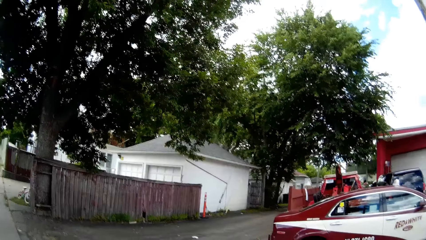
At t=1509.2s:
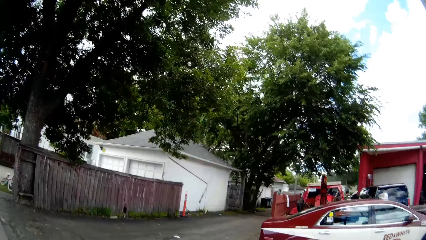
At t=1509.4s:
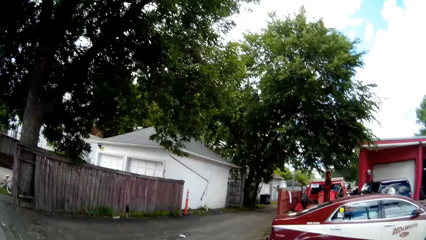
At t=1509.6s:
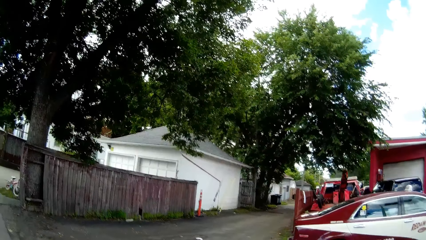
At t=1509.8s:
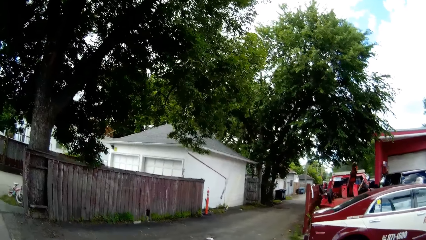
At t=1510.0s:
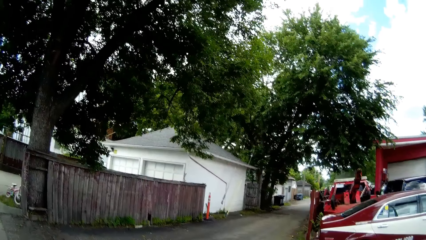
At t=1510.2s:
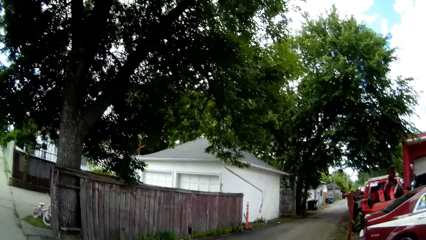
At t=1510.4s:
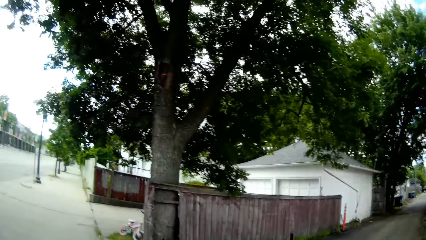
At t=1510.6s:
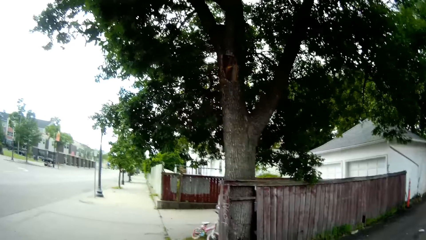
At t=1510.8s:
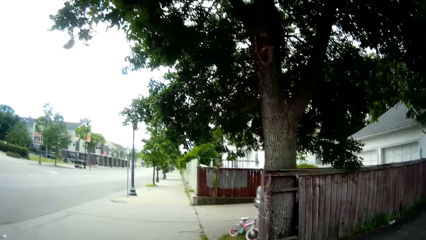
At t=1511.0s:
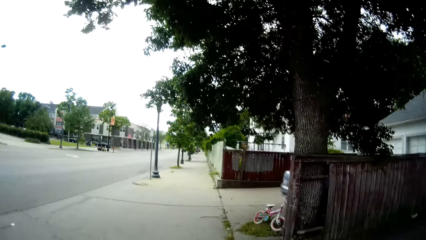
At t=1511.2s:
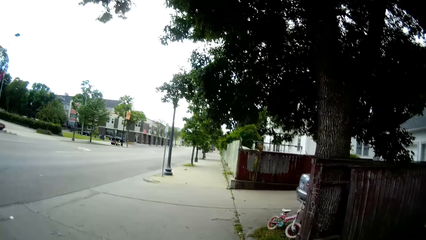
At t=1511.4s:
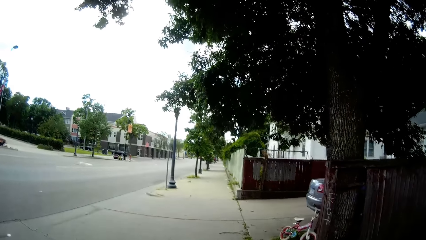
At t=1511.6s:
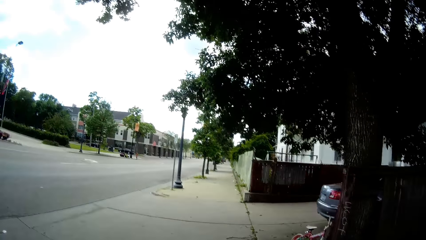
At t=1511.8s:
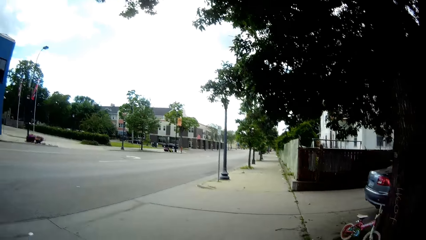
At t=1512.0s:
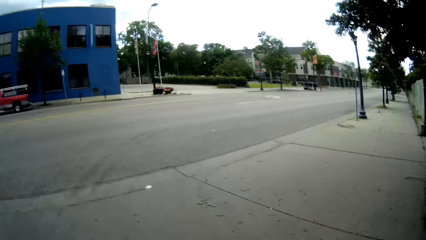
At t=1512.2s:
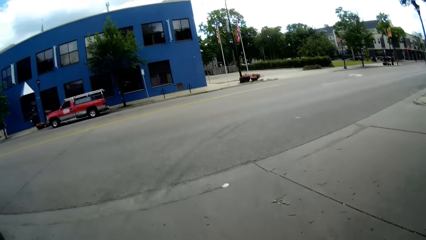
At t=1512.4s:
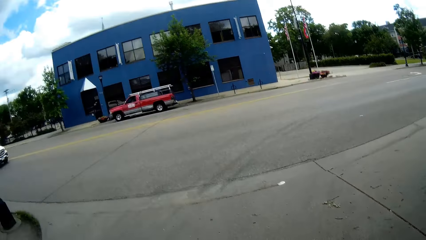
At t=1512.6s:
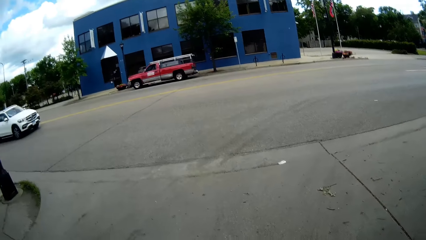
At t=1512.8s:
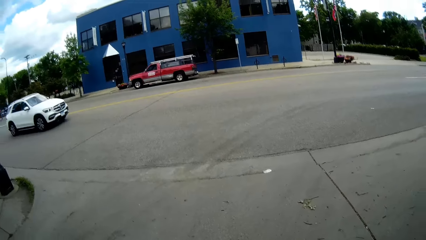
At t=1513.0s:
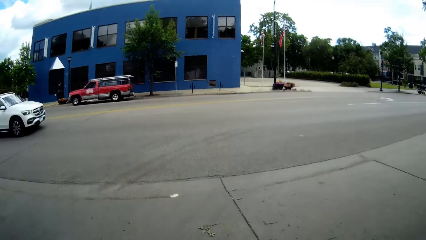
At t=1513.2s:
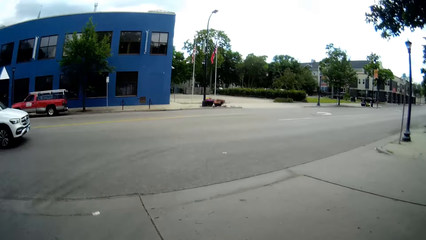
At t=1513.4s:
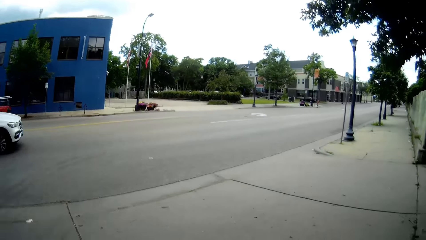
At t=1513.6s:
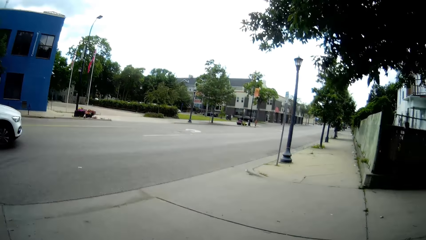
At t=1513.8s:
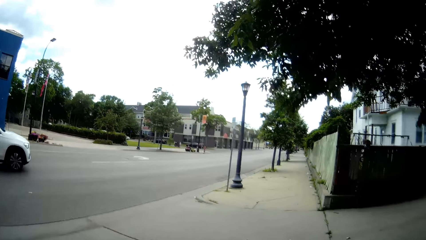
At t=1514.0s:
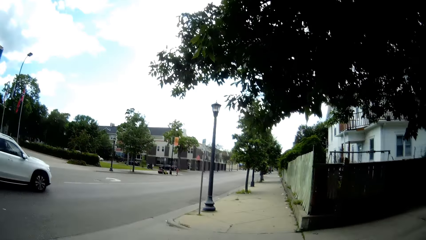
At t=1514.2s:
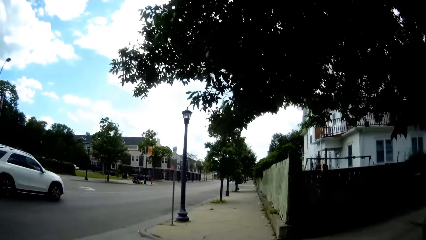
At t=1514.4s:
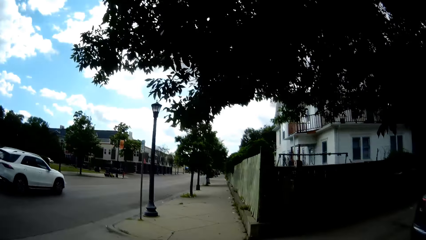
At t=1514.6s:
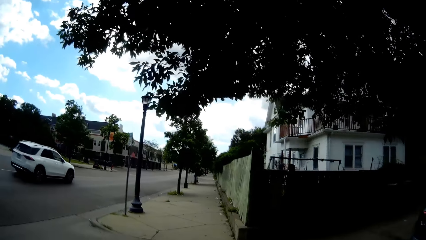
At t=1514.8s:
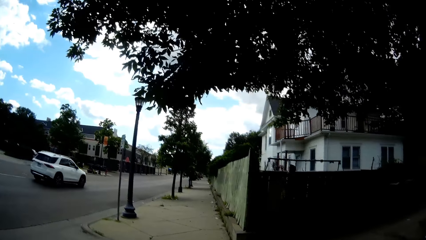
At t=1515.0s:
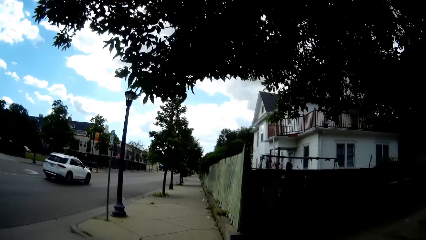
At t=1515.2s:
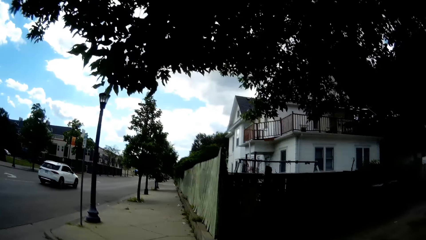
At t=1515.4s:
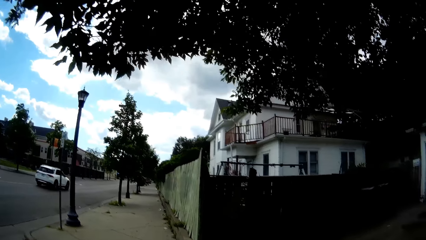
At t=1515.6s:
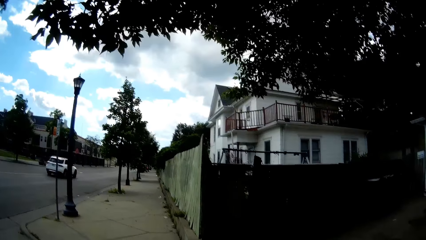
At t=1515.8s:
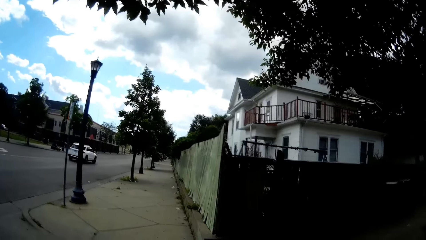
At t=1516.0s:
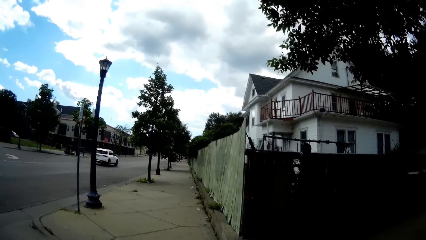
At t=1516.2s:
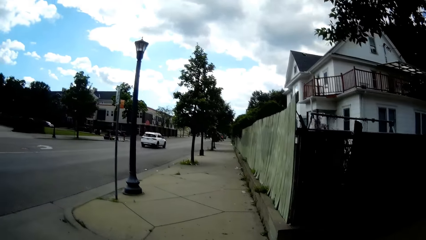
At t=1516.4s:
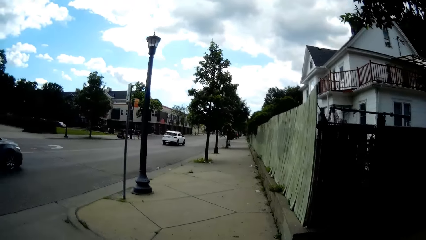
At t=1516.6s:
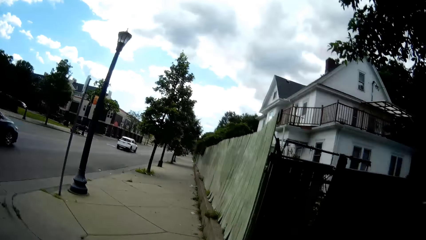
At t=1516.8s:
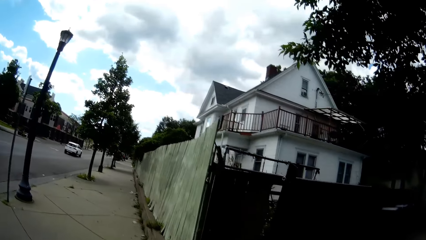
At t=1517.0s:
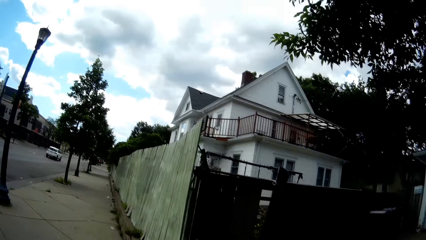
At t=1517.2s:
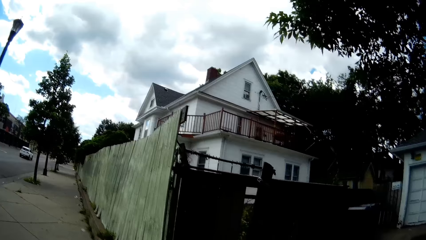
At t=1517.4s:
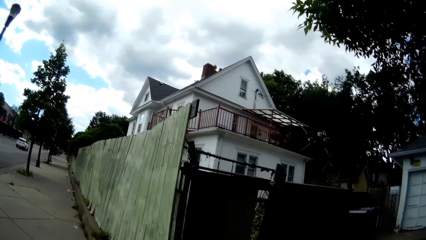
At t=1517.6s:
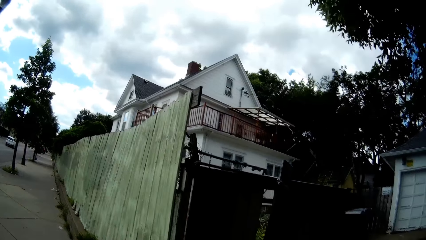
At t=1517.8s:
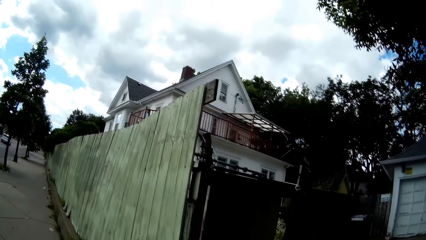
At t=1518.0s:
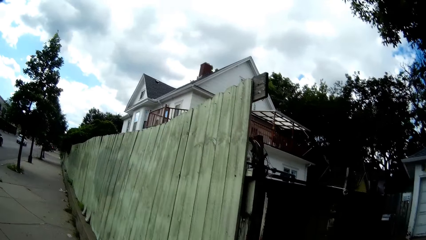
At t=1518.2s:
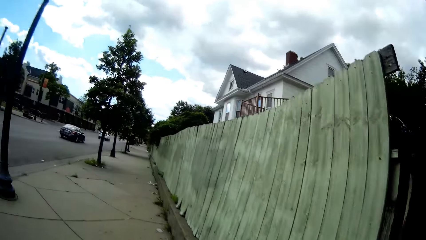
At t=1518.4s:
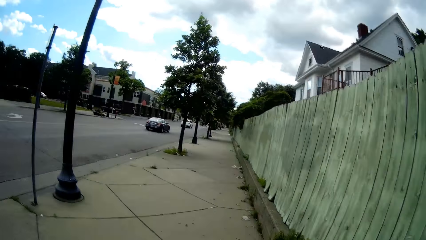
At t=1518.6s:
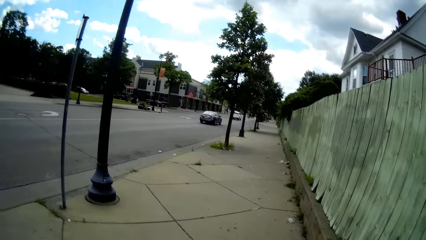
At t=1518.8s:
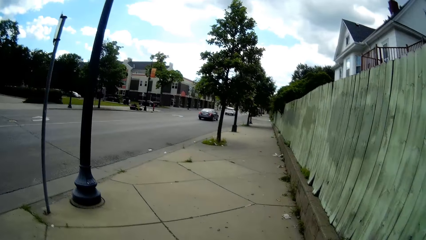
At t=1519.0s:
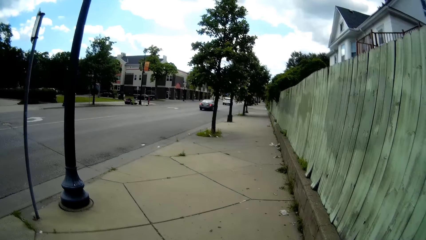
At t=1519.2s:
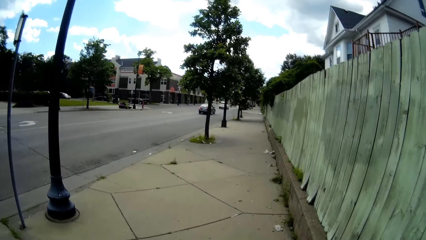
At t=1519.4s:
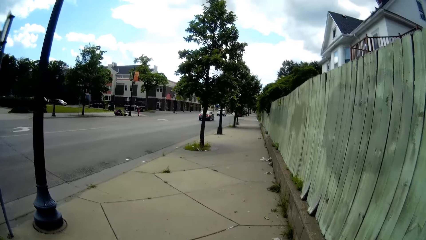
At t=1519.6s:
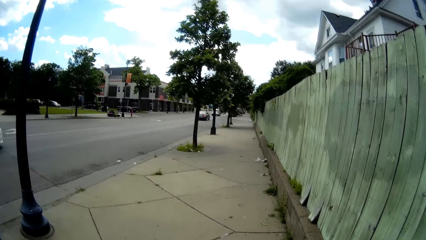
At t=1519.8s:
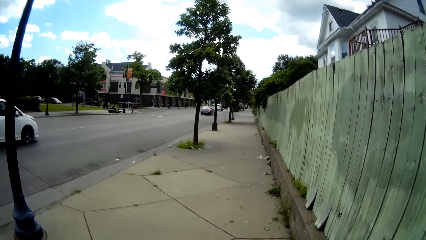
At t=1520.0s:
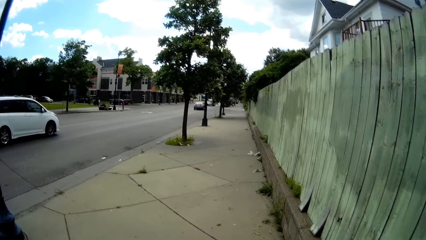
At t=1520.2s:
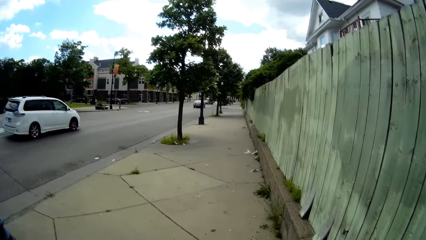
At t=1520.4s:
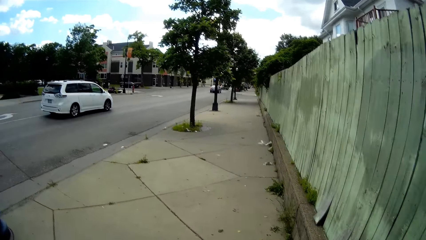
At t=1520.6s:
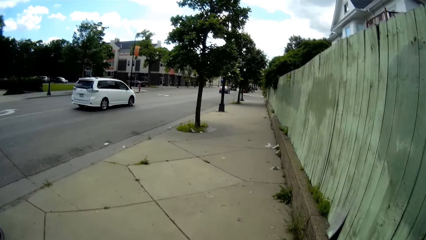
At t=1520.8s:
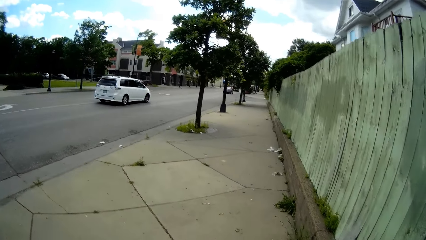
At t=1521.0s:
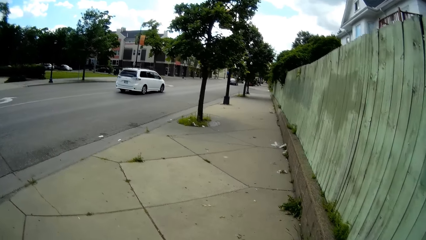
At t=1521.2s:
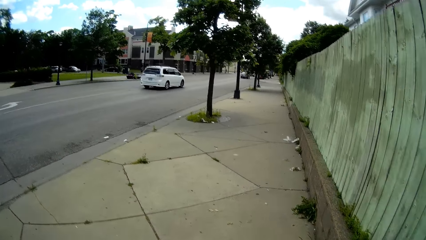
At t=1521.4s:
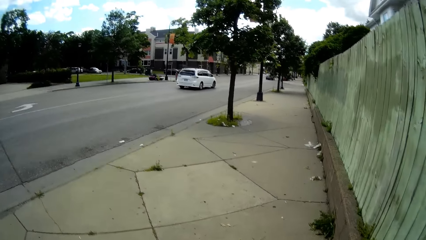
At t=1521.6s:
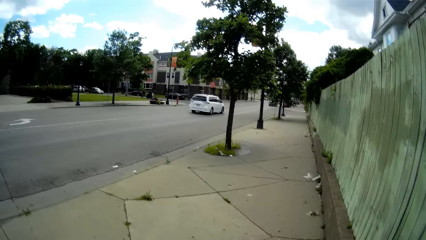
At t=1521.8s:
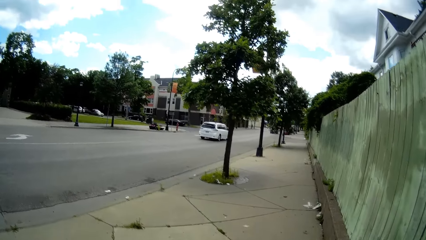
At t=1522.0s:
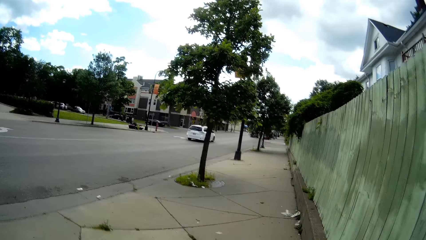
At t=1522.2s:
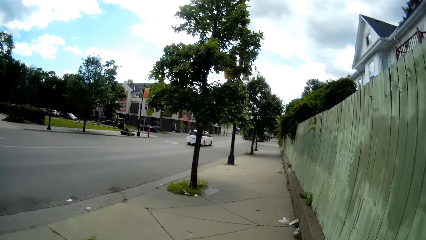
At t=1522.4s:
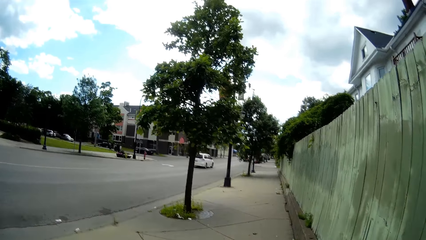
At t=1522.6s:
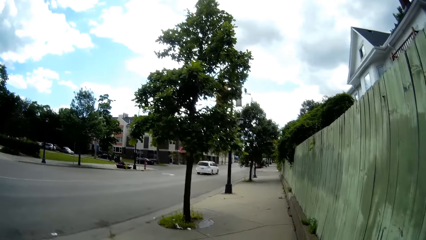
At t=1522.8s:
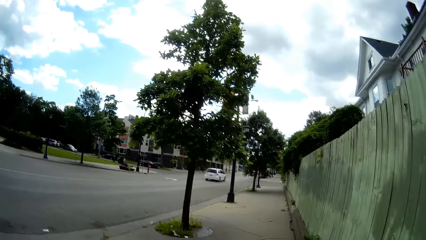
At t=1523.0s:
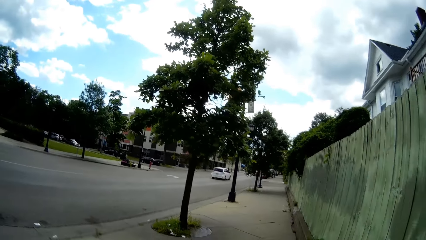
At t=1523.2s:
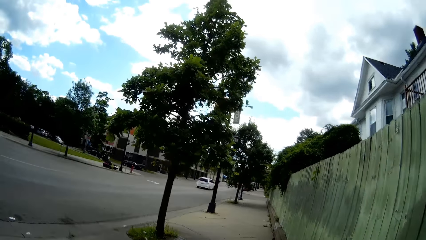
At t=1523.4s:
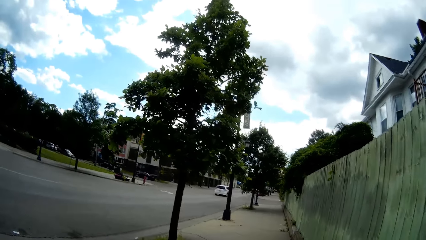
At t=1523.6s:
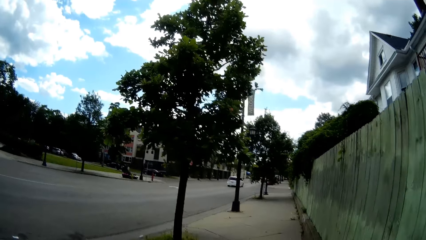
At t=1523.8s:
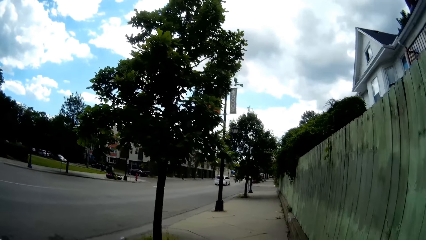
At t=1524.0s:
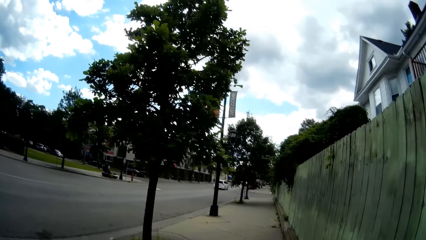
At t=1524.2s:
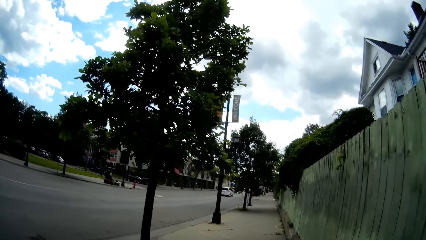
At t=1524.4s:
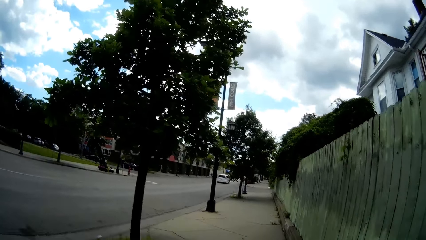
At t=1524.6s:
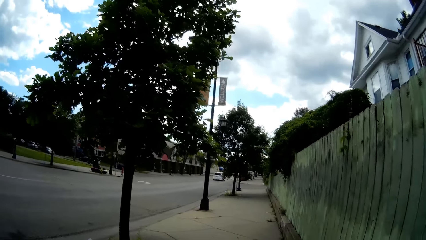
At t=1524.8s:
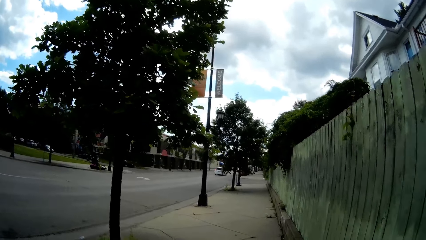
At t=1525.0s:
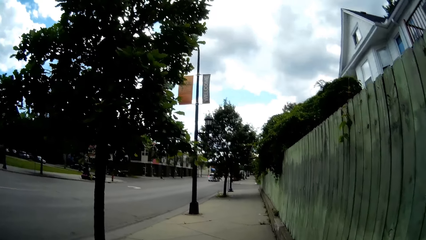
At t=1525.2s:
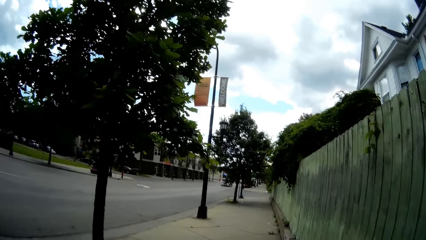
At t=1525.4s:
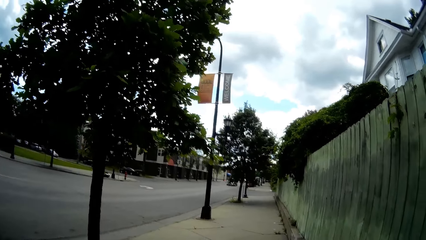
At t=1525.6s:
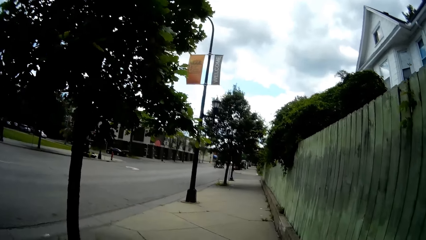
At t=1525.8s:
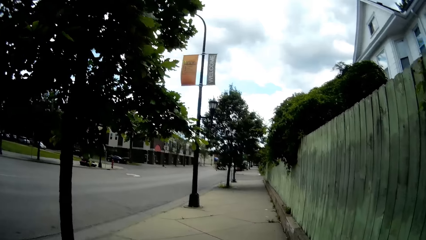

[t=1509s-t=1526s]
A white car drives past the camera wearer. The camera wearer talks to the boy.
